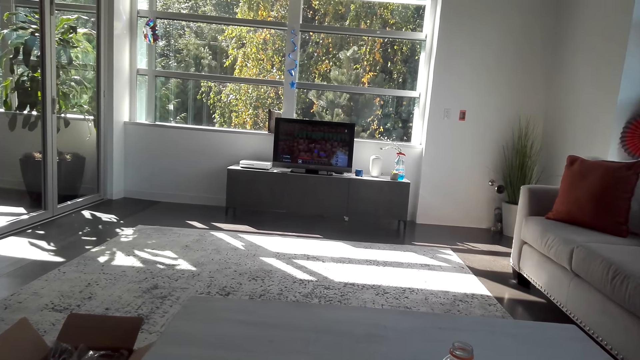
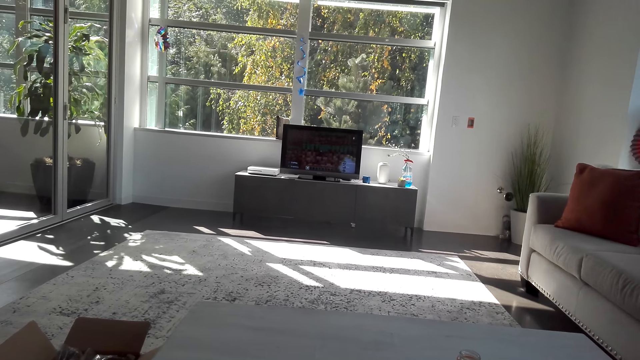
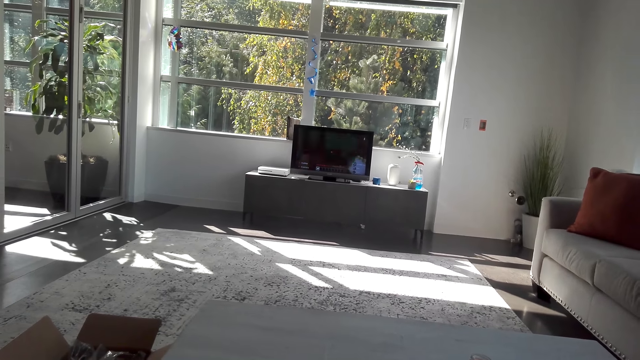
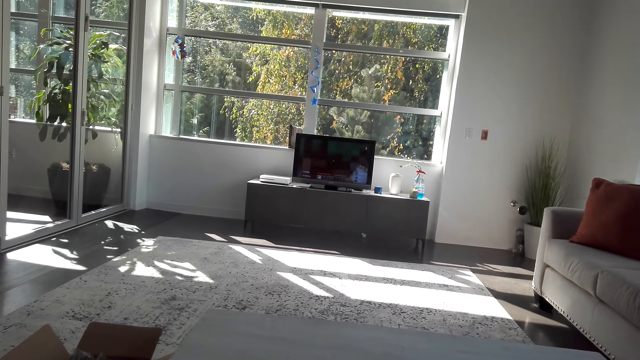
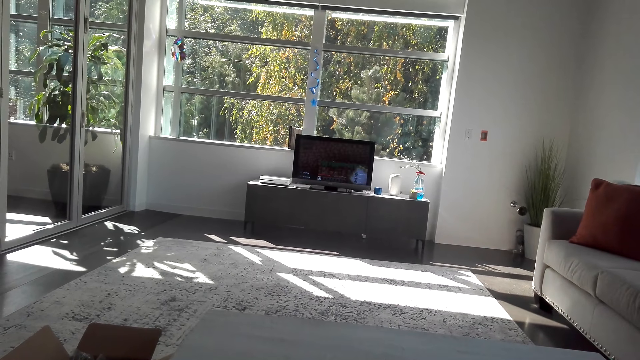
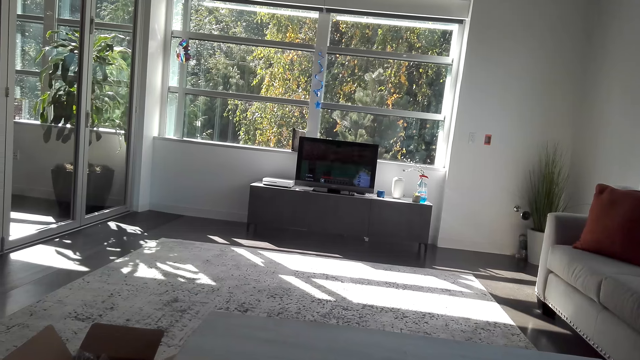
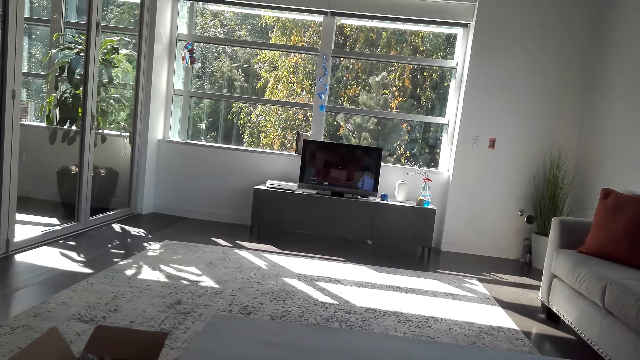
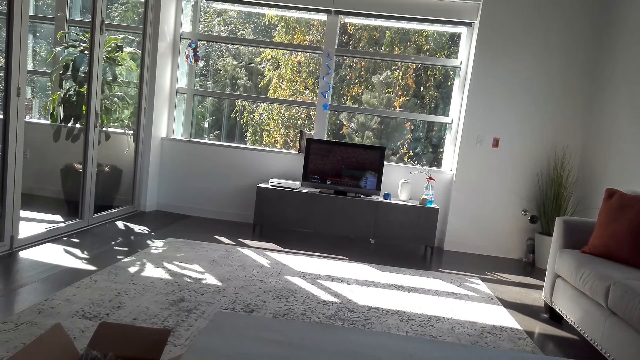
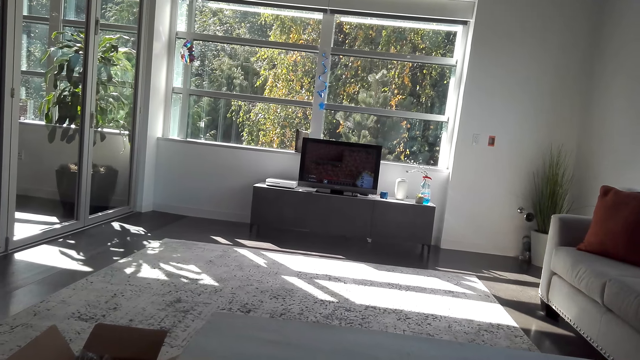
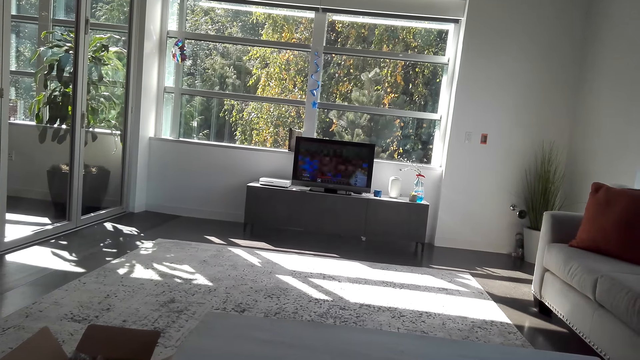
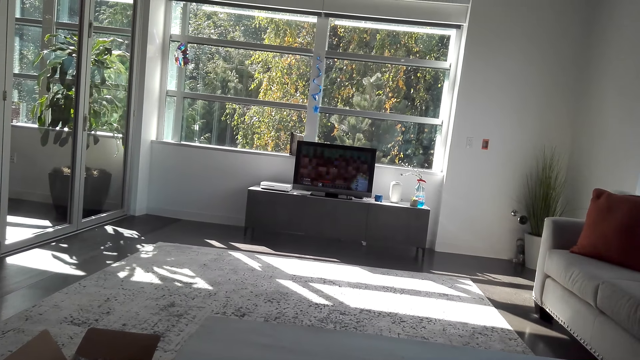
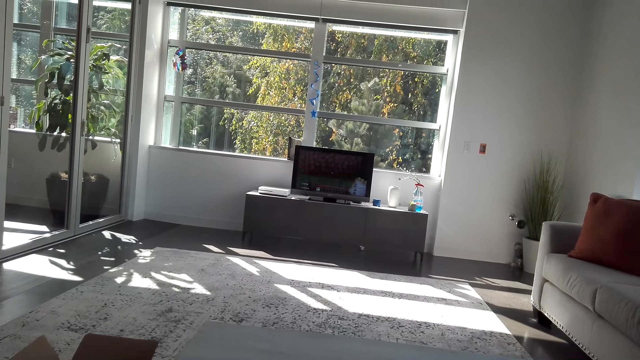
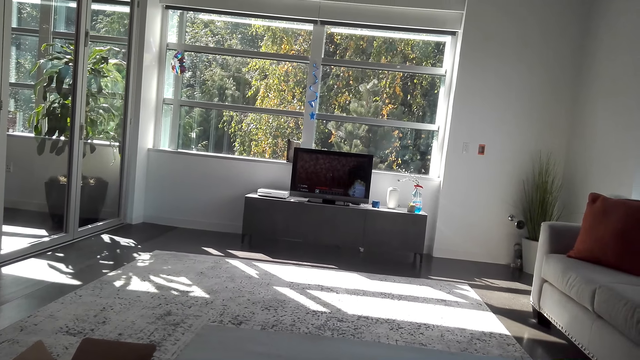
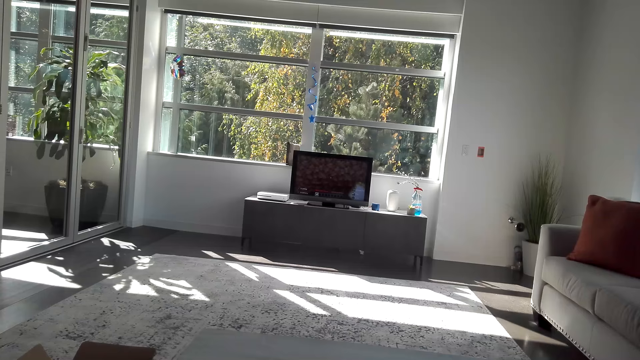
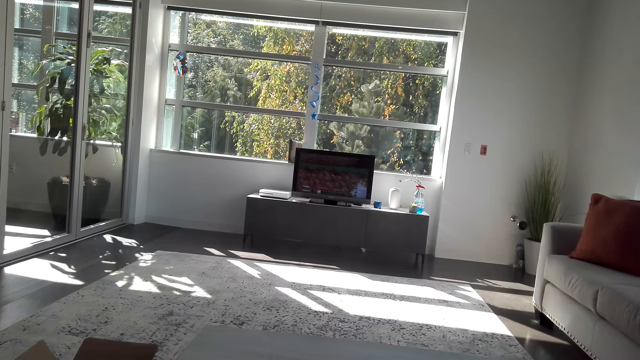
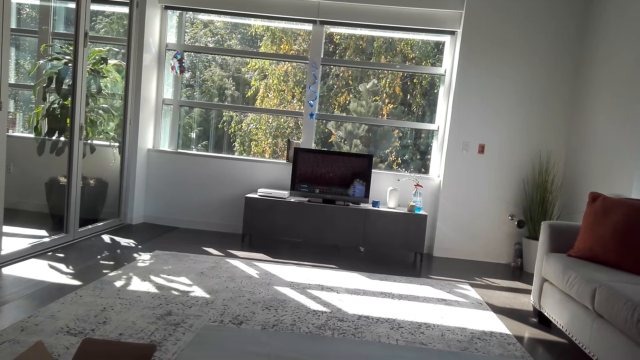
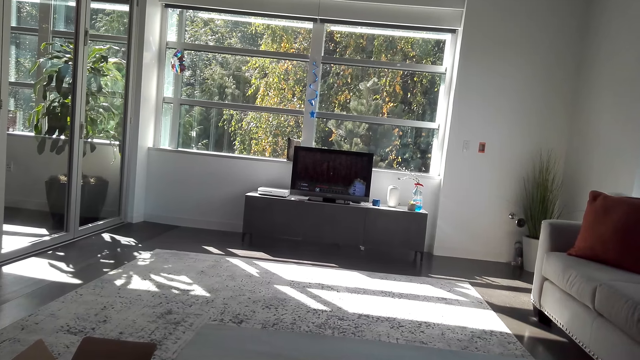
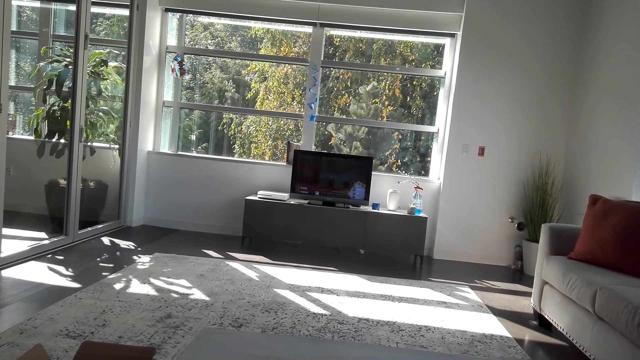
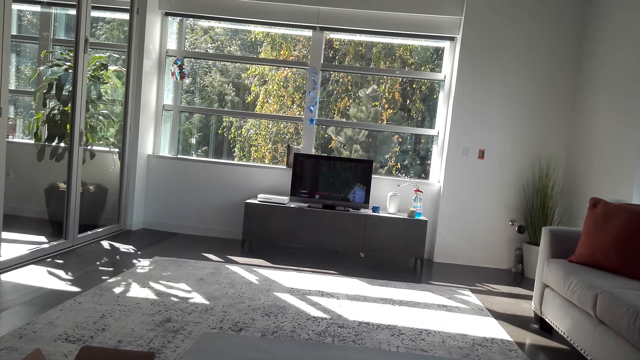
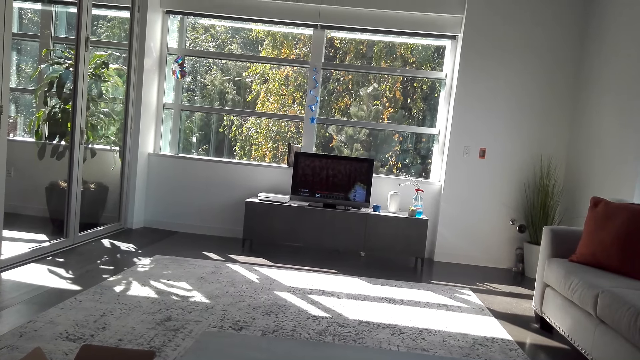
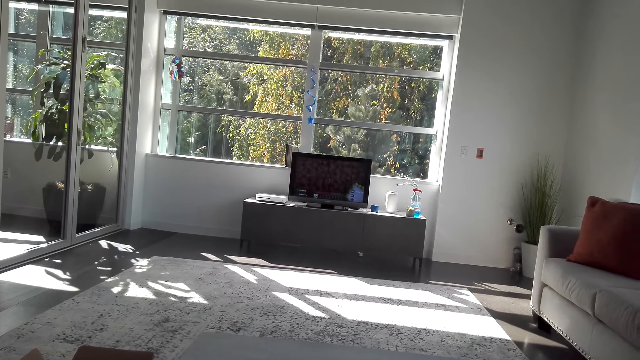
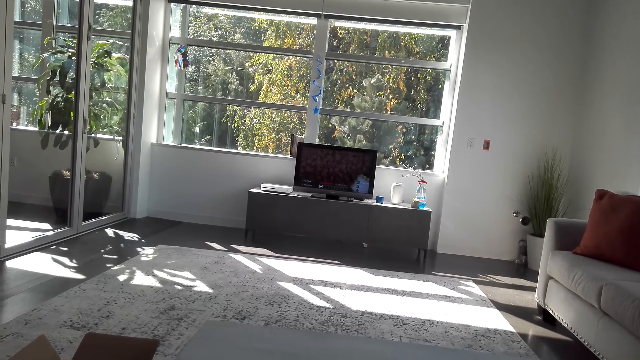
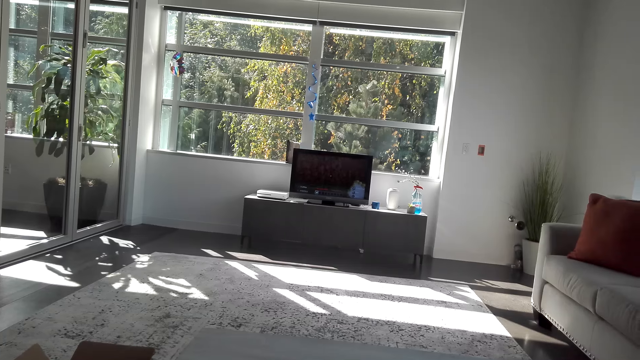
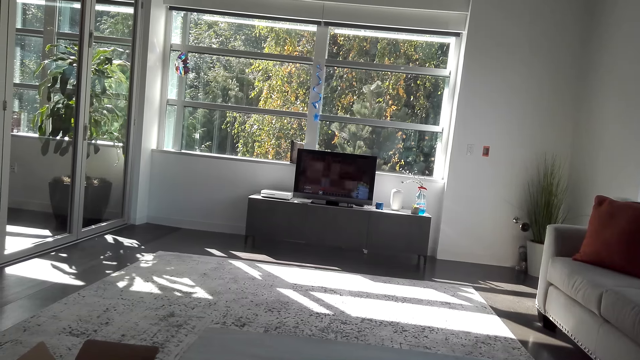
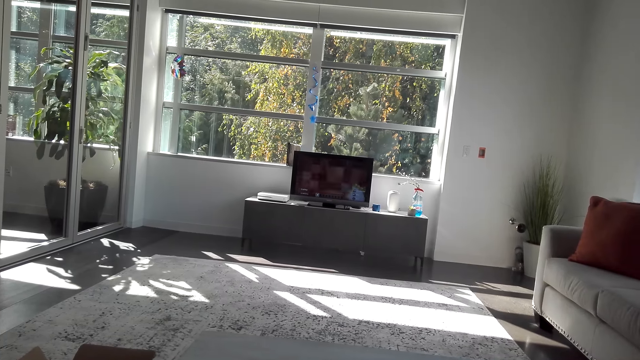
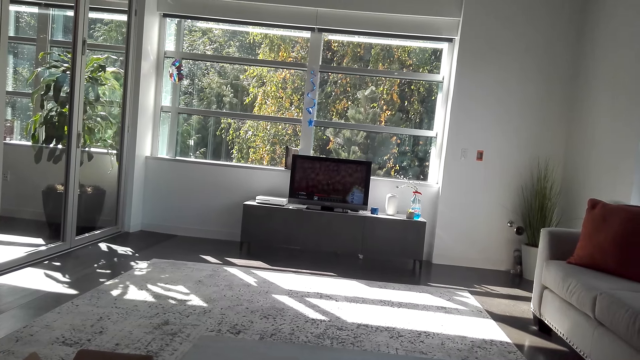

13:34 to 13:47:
The camera wearer dials the gaming controller. They dial the gaming controller again.

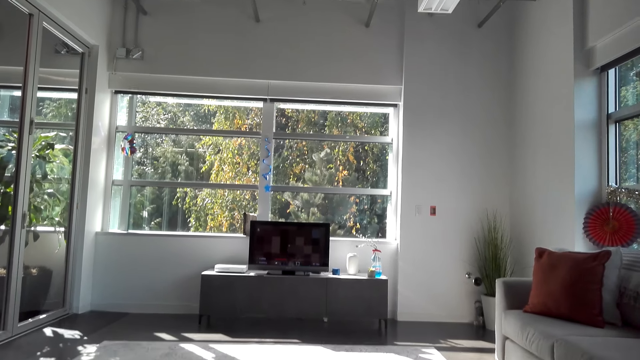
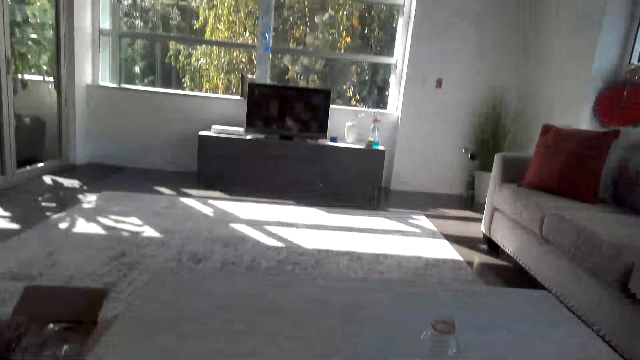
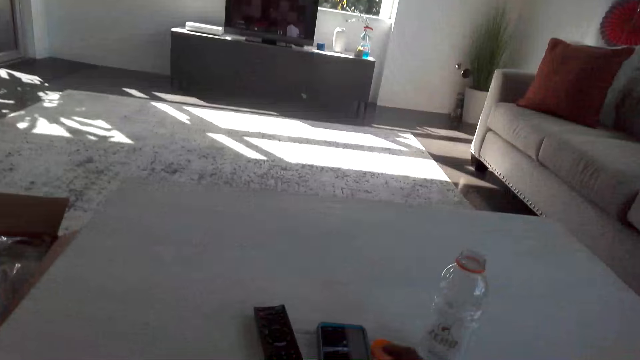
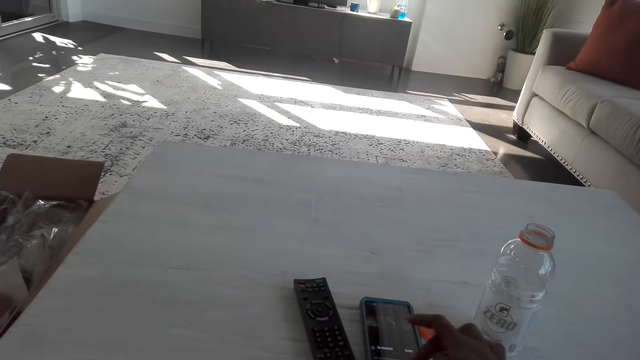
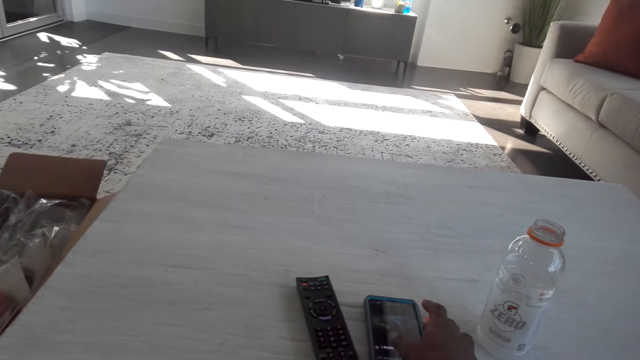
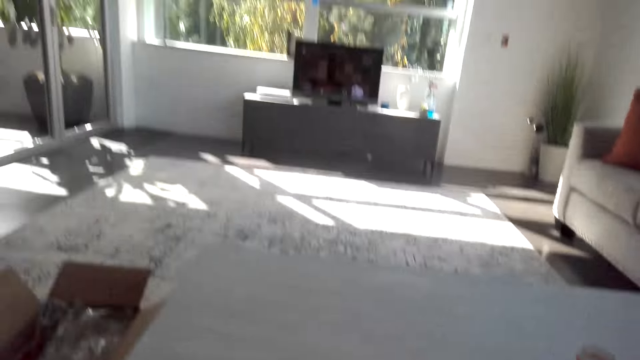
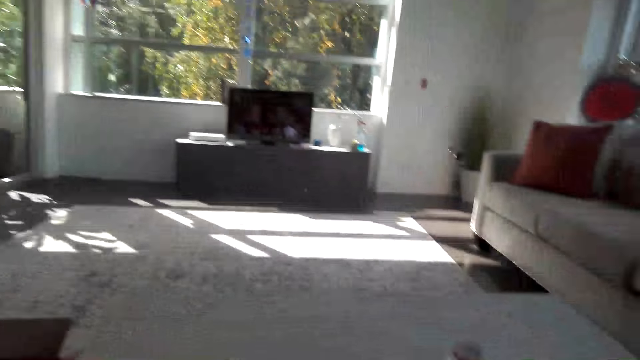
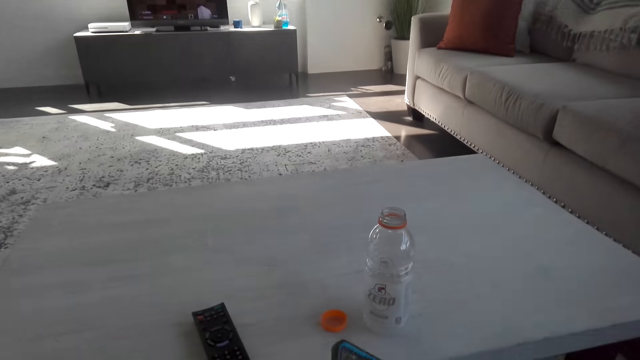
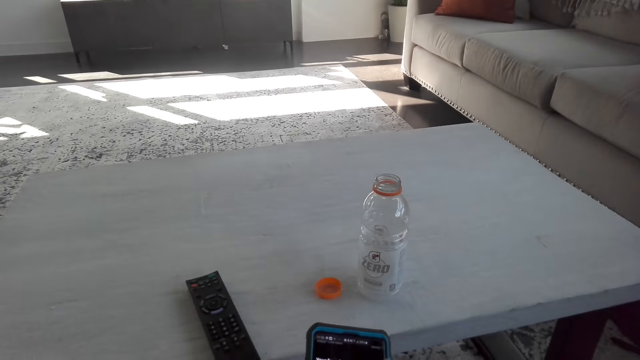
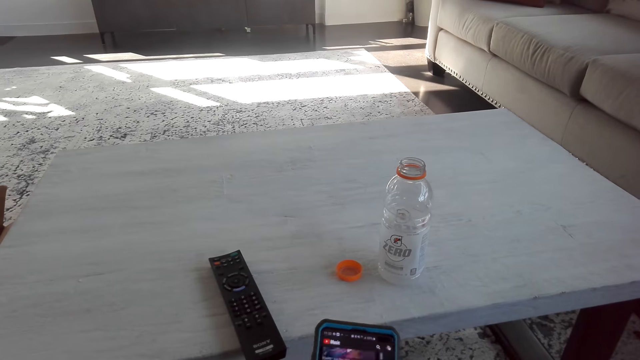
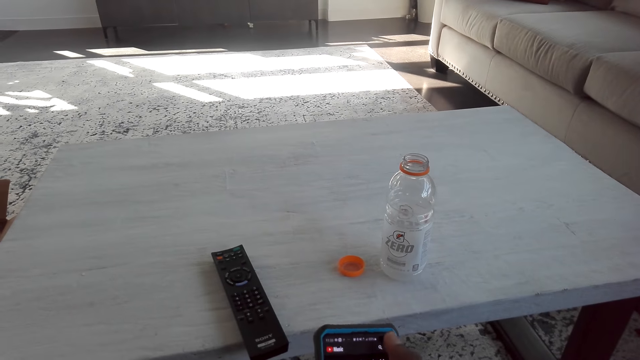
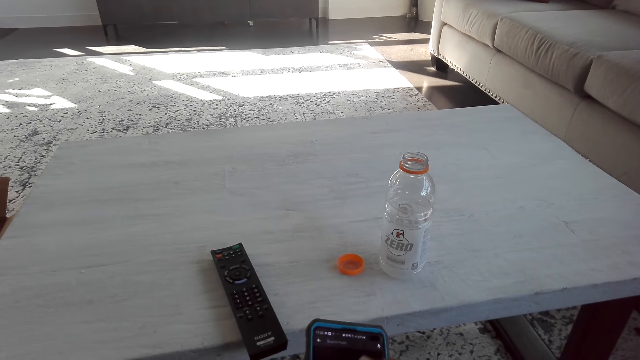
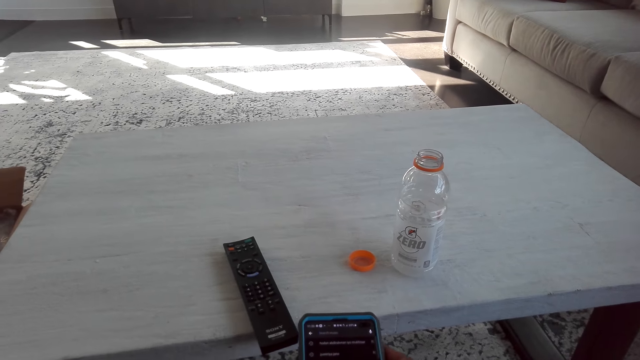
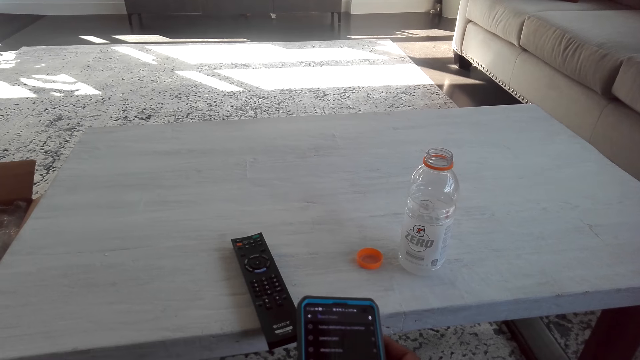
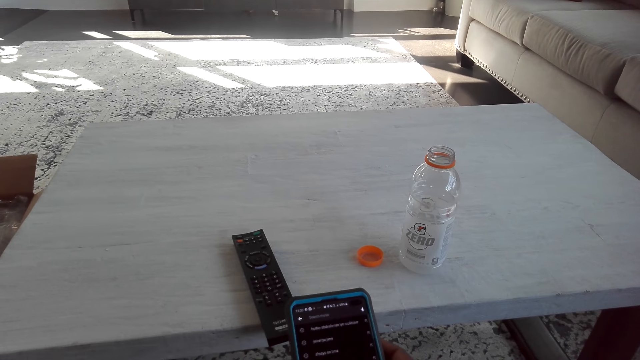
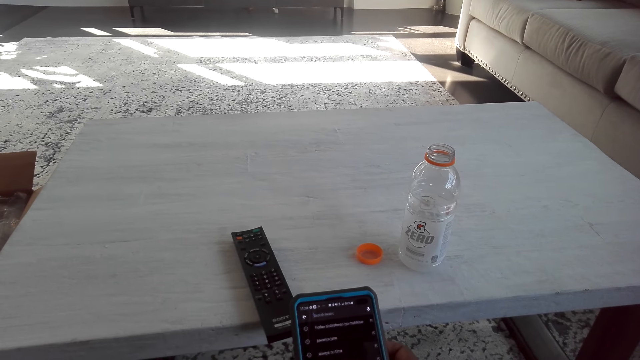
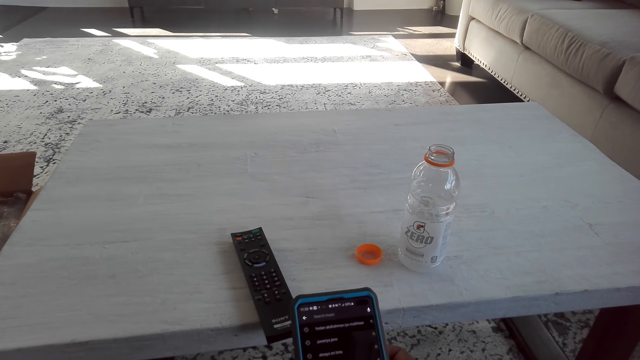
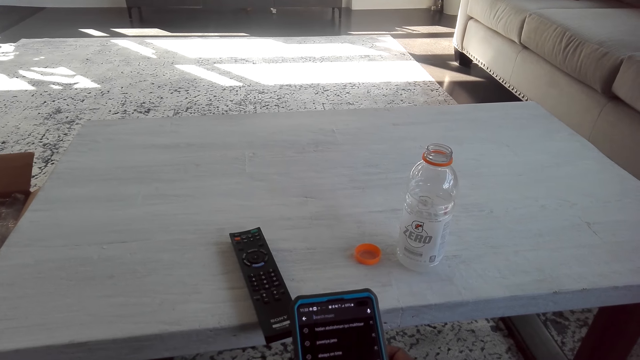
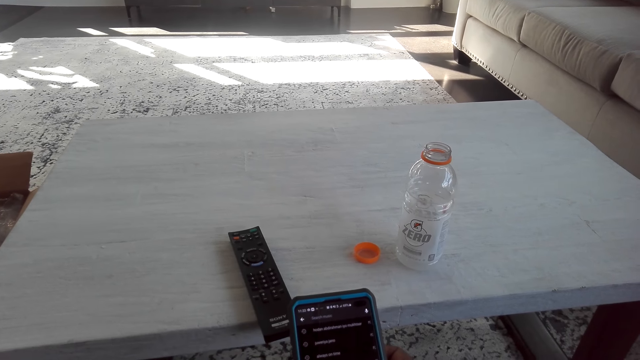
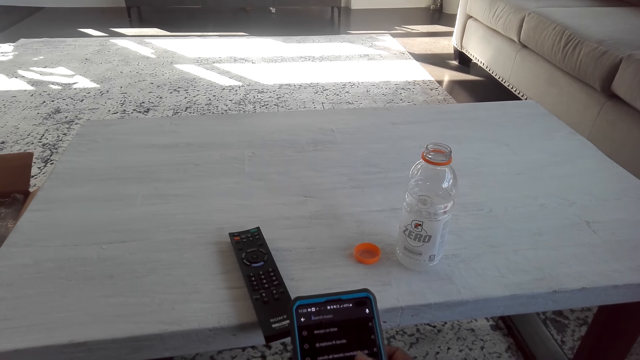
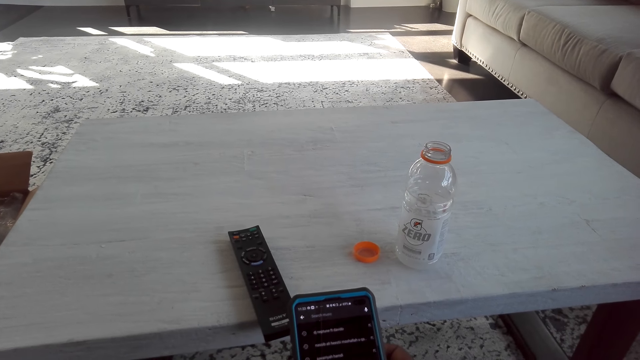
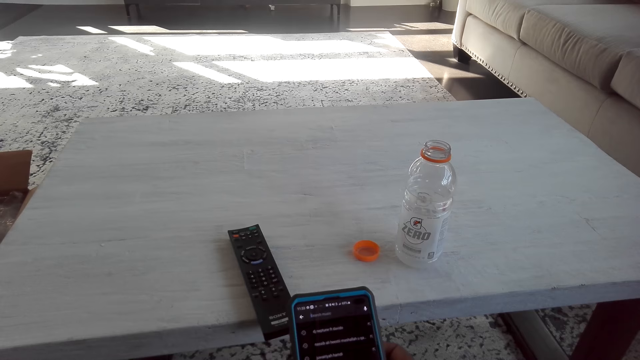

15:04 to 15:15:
The camera wearer operates the phone. They pick up the phone. They operate the phone. They carry the phone. They dial the phone.
